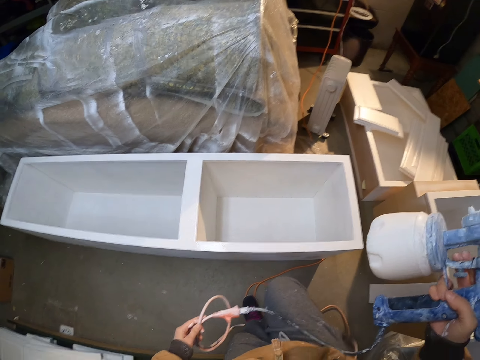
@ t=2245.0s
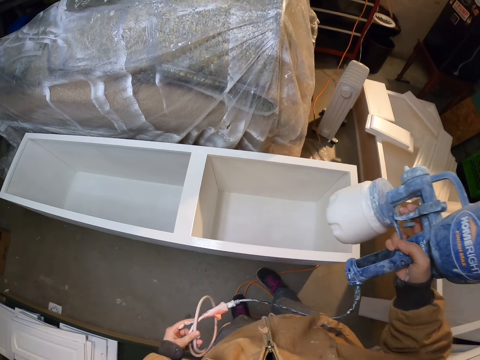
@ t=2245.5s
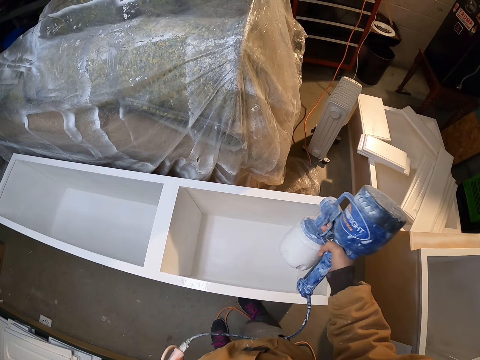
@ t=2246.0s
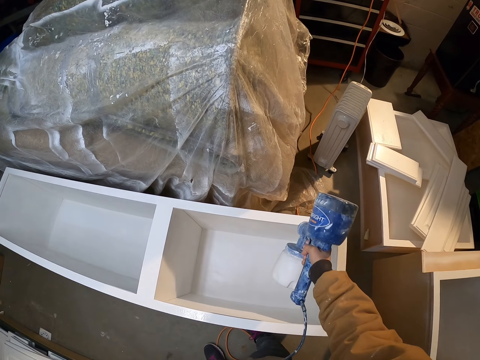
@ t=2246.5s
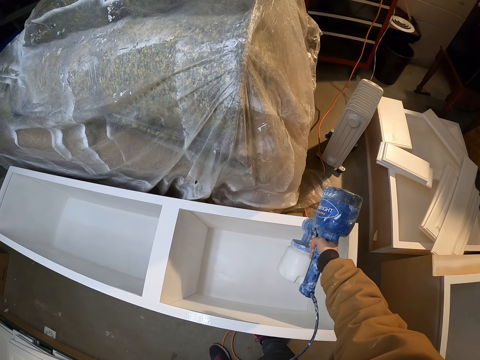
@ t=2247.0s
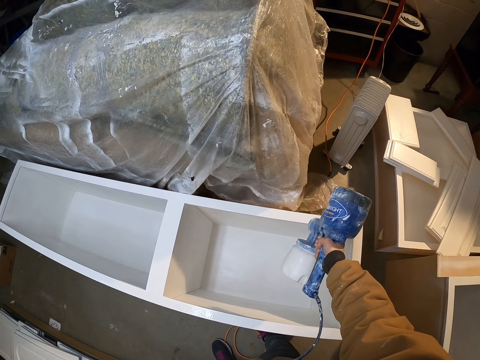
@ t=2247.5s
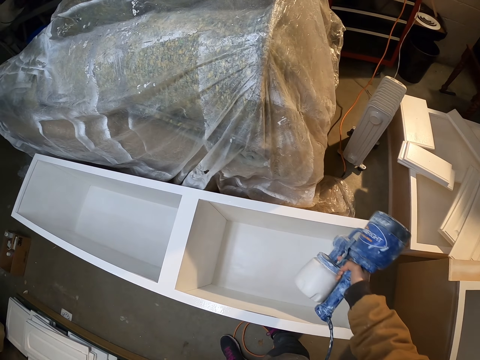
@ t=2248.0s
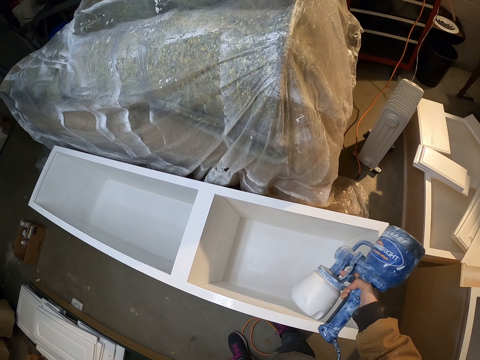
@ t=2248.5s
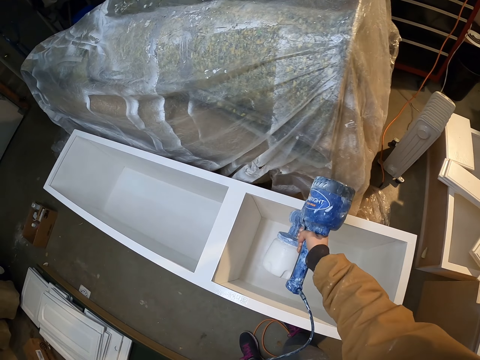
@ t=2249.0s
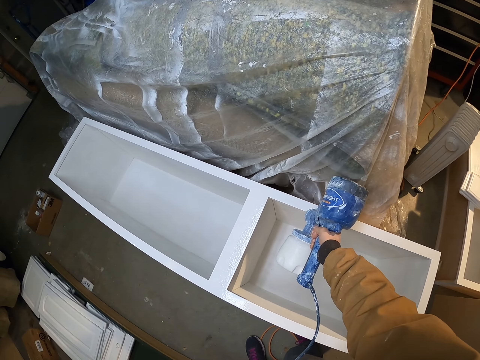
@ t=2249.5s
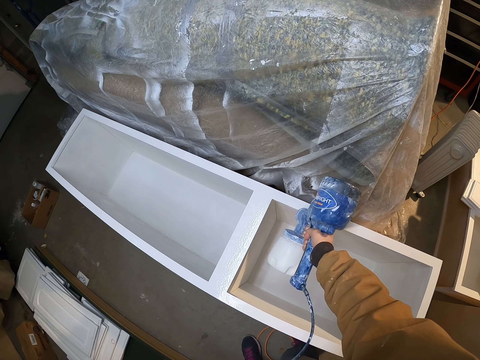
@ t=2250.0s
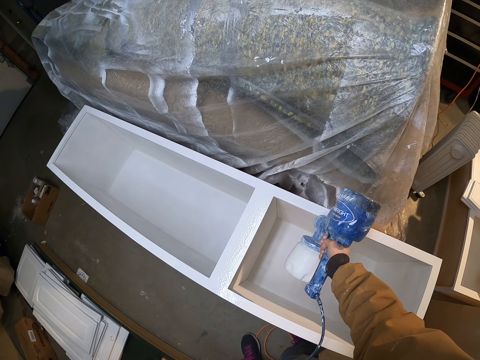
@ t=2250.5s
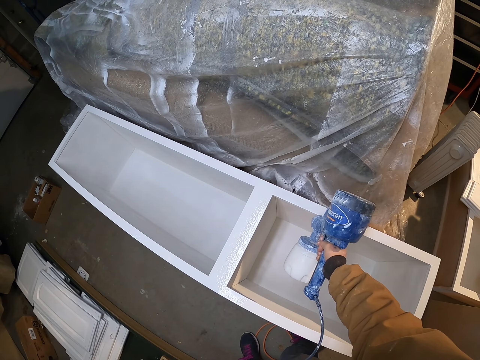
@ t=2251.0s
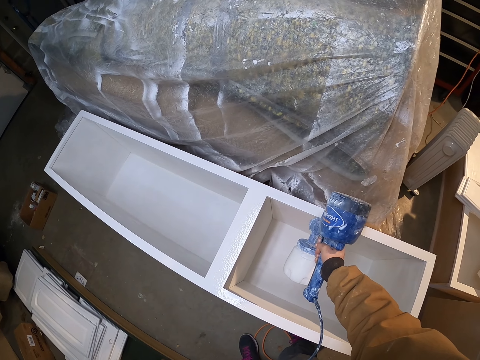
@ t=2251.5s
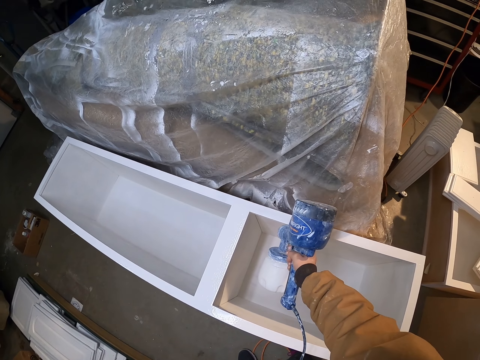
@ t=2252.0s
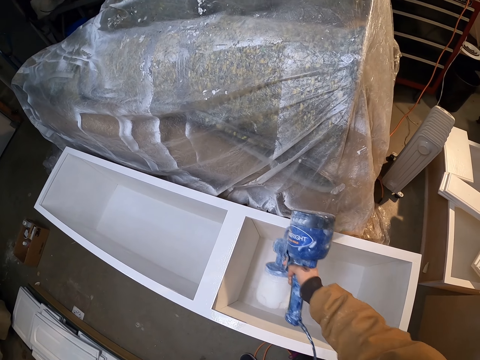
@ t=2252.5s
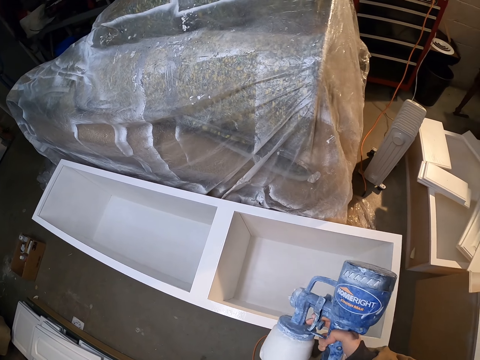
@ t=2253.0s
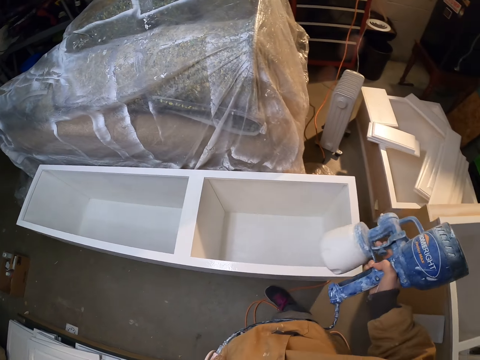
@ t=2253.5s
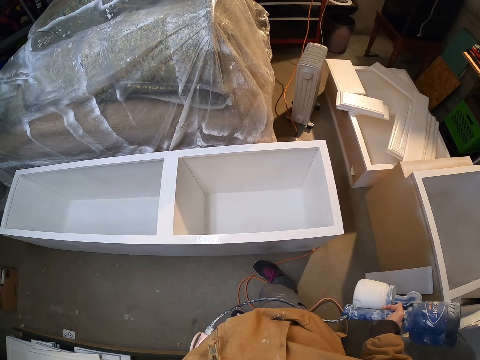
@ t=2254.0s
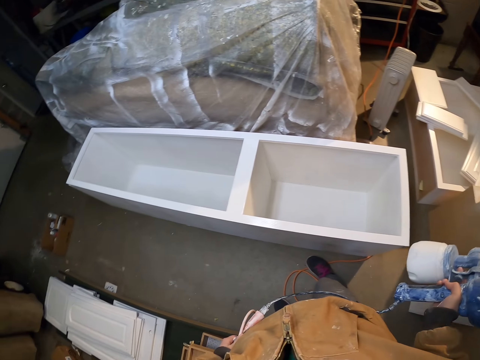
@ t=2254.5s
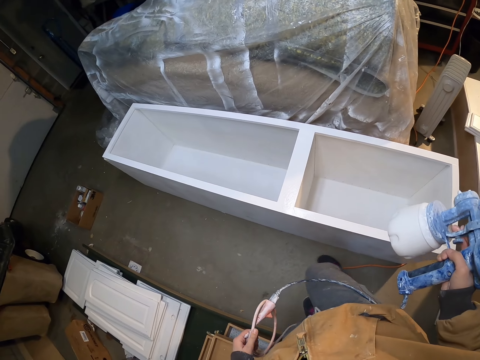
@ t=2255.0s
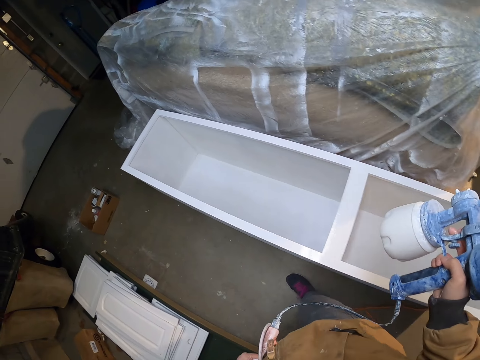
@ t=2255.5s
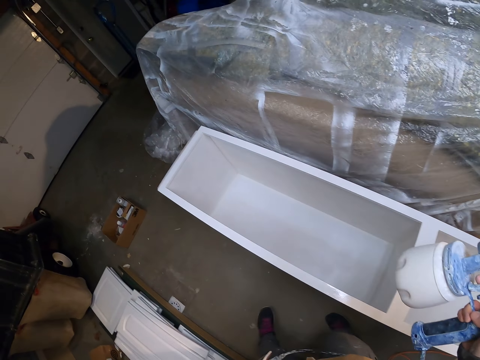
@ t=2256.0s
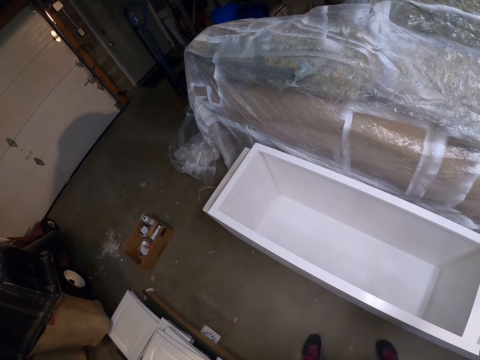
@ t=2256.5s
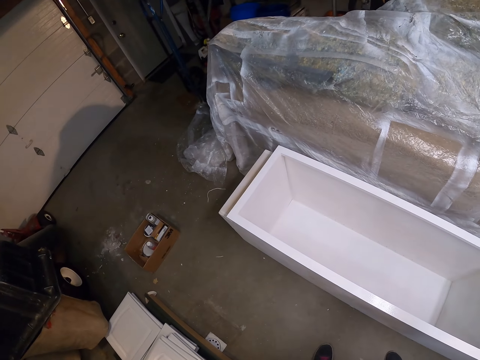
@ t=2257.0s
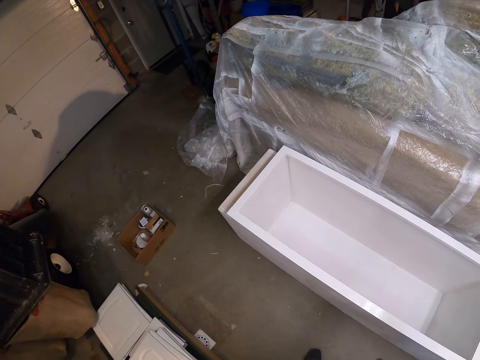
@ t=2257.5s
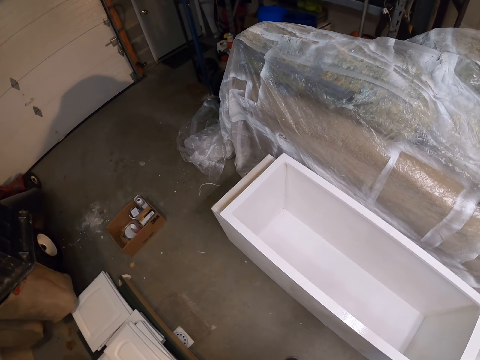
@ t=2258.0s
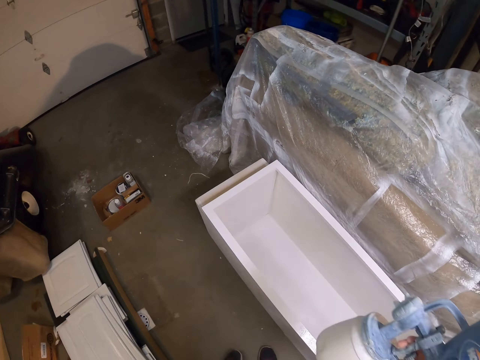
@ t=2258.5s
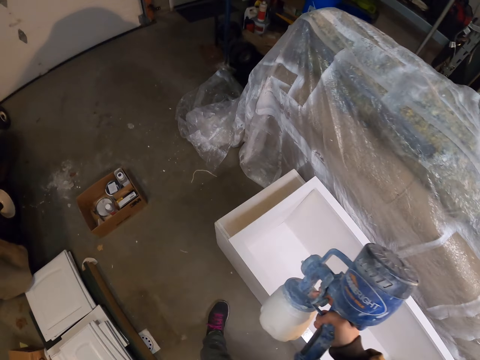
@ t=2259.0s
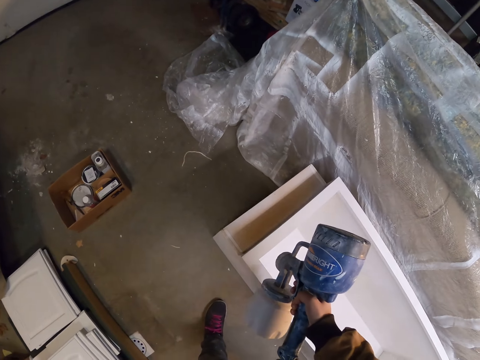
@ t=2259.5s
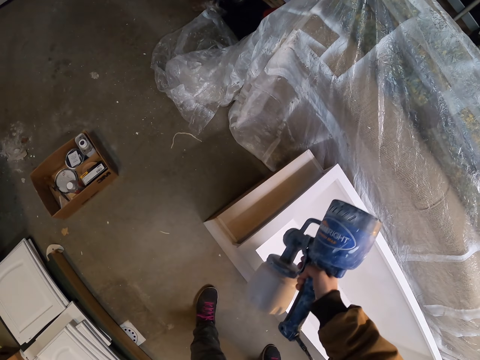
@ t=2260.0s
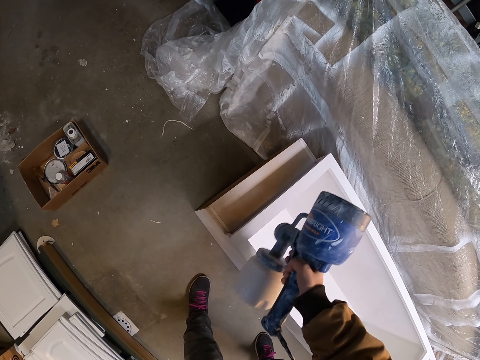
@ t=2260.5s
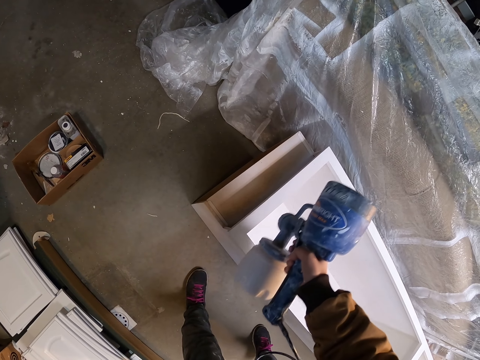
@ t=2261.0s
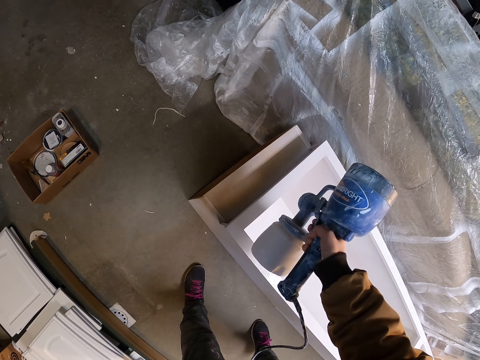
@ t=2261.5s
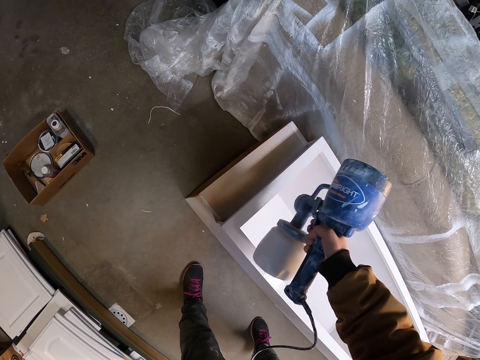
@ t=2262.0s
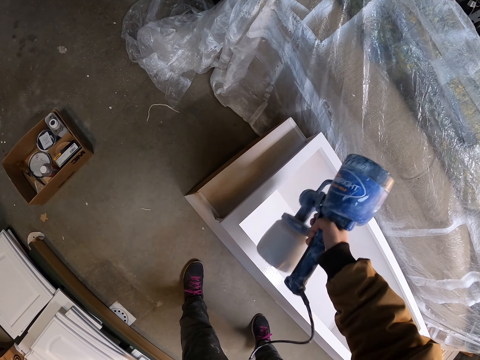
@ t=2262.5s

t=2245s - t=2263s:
The camera wearer sprays the structure with the paint spray gun. They walk around the structure. They spray the structure with the paint spray gun.

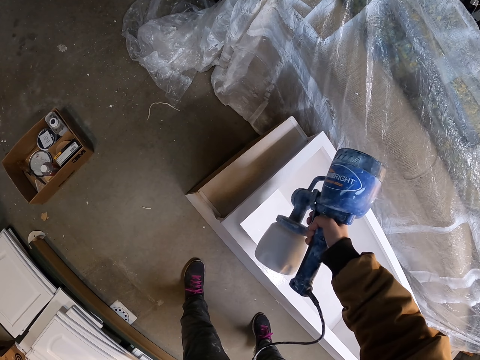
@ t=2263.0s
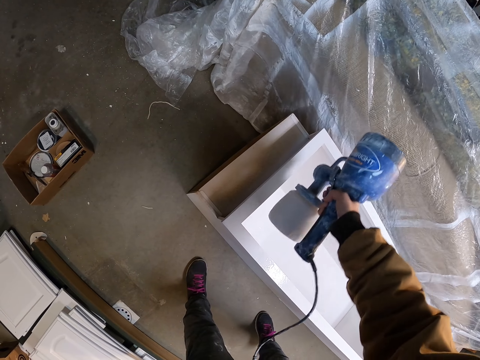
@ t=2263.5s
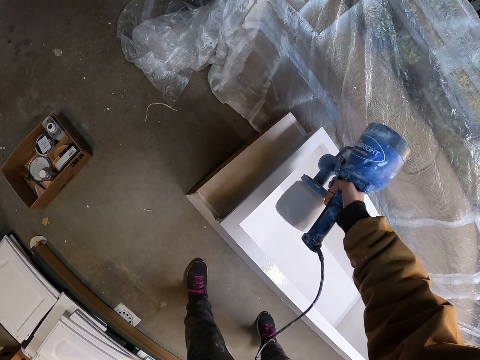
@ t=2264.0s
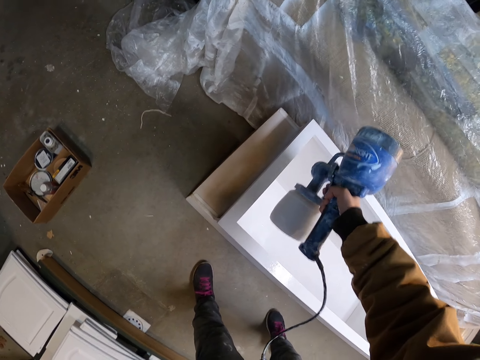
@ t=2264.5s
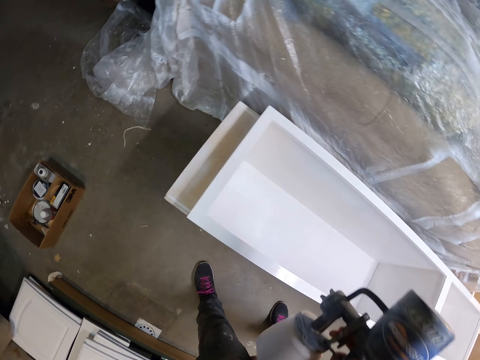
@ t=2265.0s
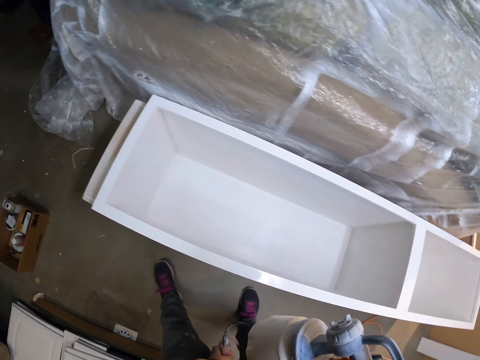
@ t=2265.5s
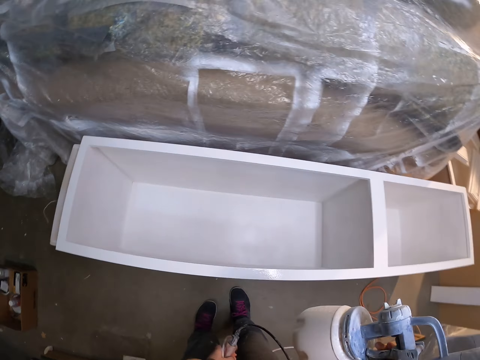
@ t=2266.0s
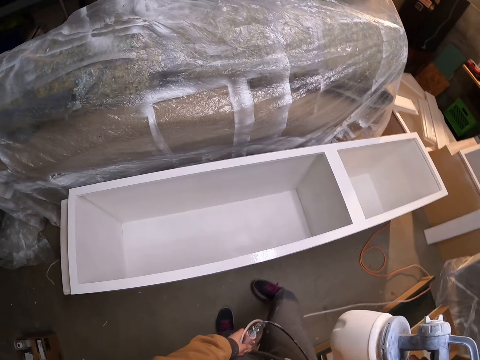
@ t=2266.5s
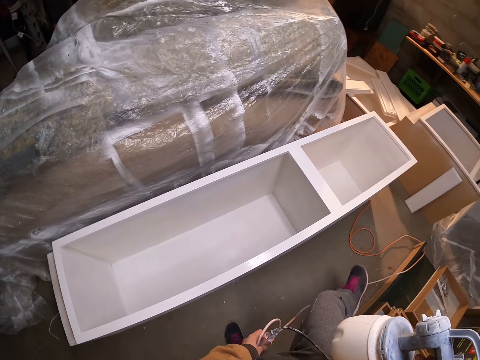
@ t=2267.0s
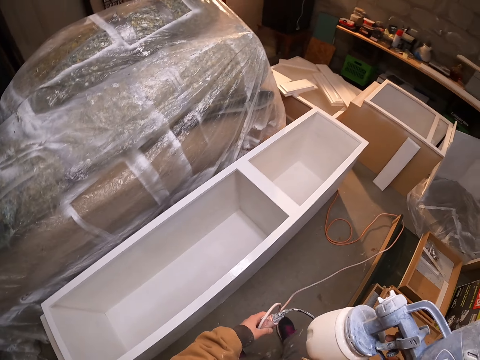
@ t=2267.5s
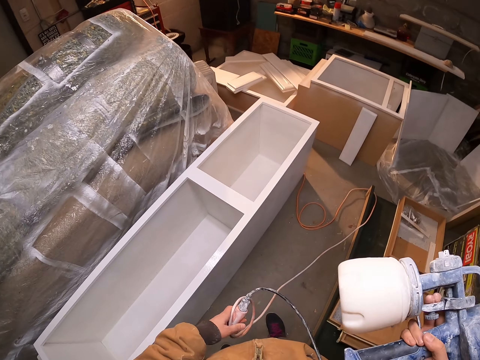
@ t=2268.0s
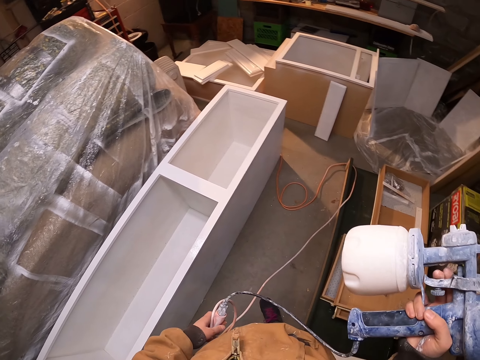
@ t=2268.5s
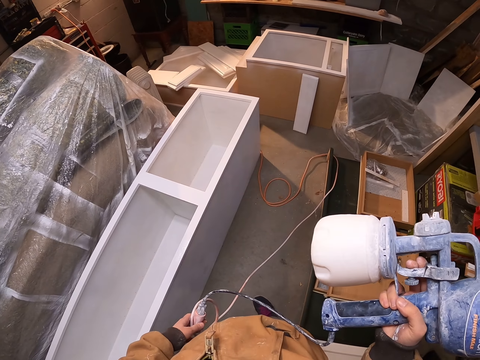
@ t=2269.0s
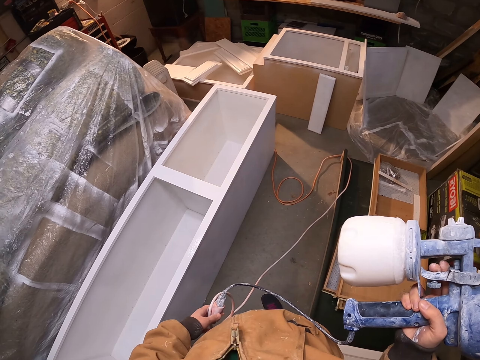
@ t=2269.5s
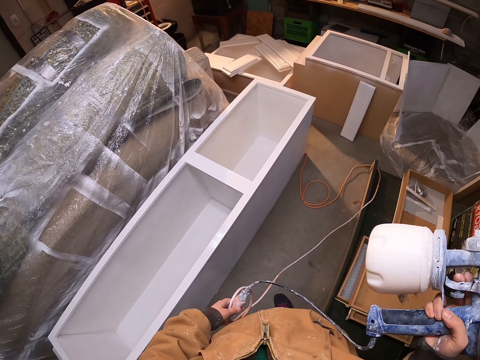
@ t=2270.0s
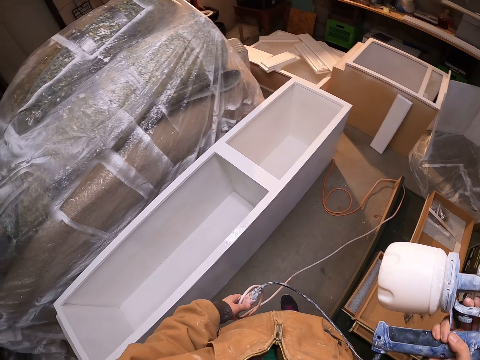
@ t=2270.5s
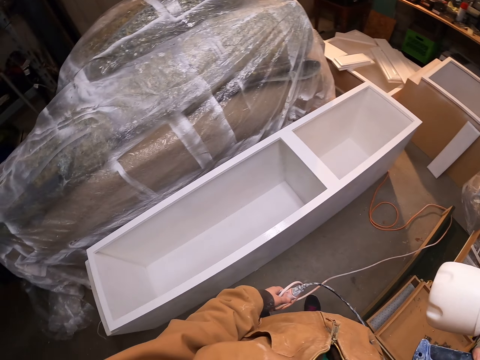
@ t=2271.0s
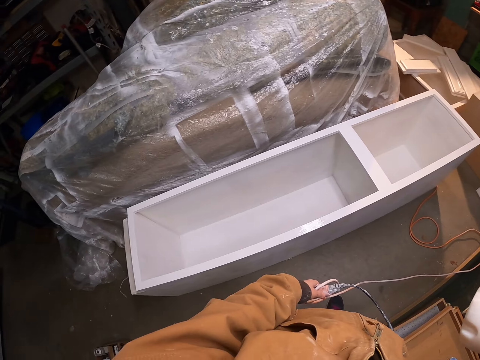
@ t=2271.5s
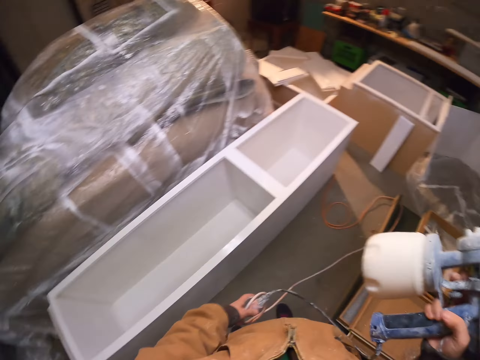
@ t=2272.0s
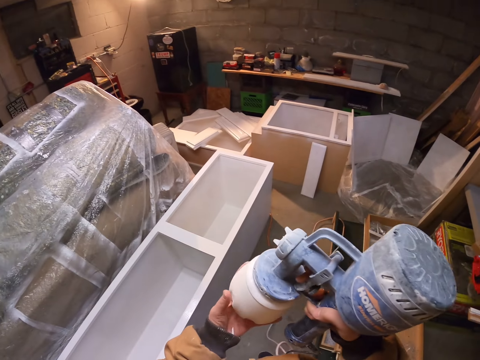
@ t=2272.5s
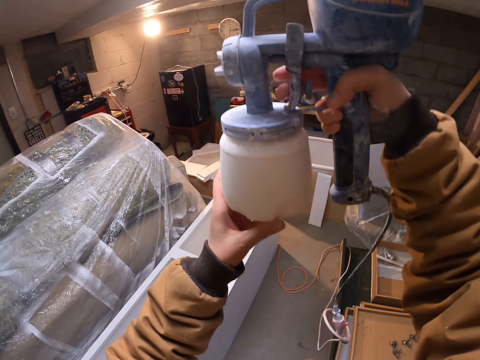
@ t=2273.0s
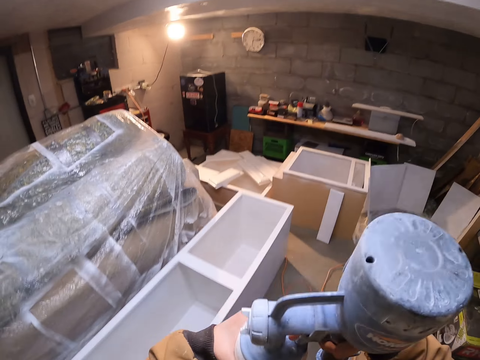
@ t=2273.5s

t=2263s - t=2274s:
The camera wearer looks around the workshop. They walk around. They examine the paint sprayer. They lift the paint spray gun. They open the paint pot.
